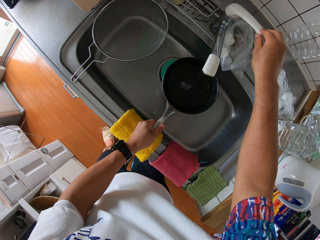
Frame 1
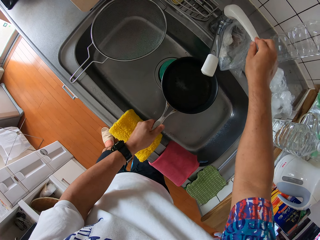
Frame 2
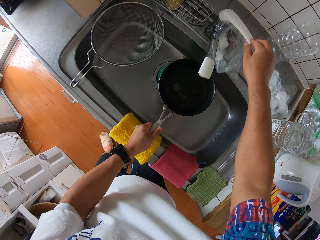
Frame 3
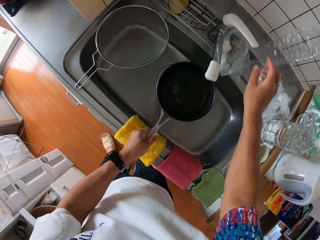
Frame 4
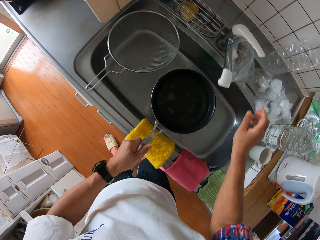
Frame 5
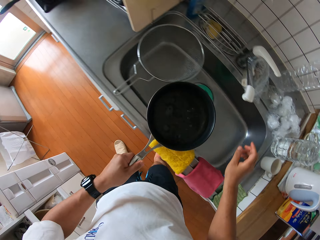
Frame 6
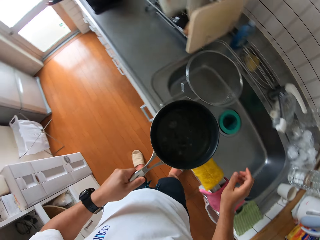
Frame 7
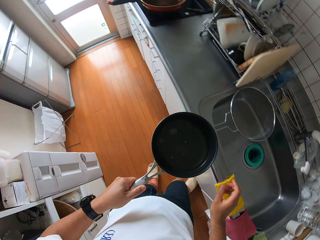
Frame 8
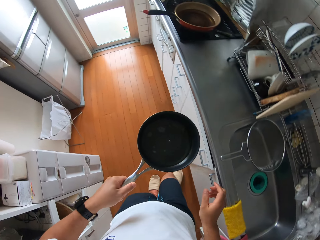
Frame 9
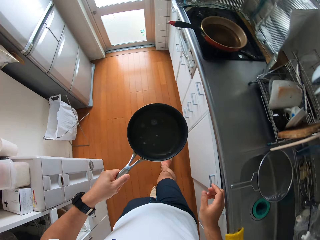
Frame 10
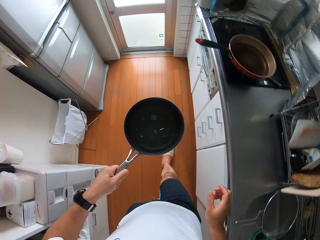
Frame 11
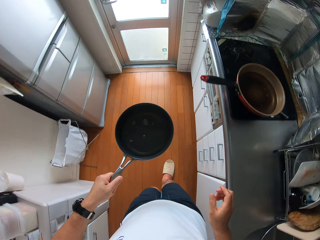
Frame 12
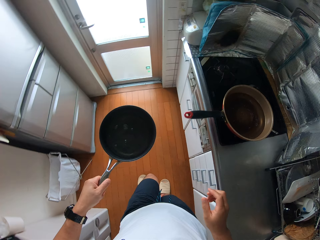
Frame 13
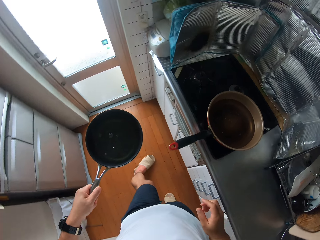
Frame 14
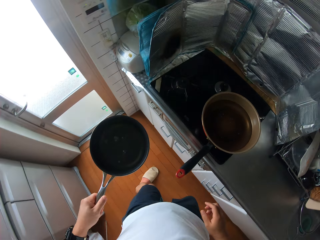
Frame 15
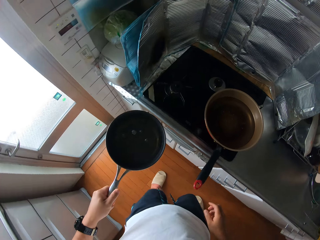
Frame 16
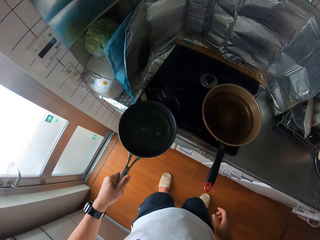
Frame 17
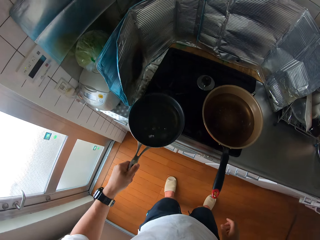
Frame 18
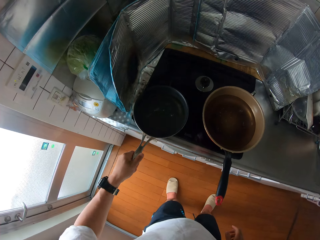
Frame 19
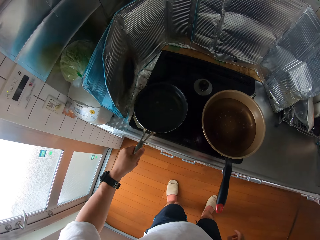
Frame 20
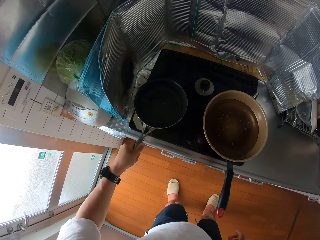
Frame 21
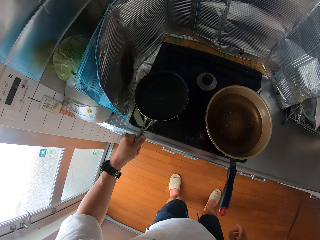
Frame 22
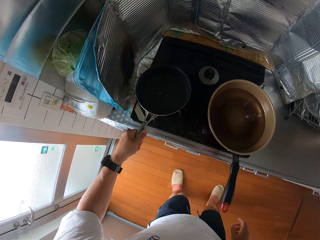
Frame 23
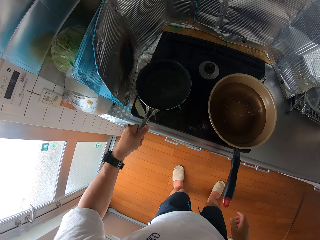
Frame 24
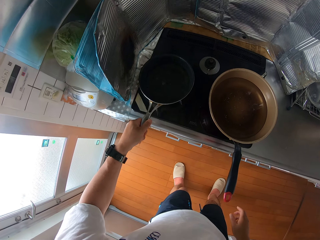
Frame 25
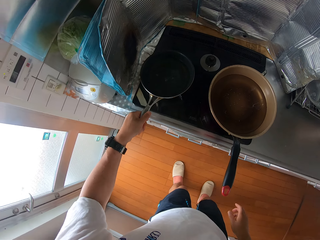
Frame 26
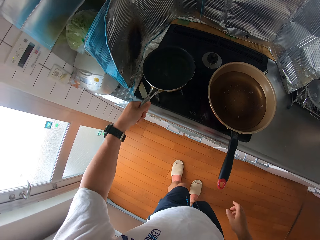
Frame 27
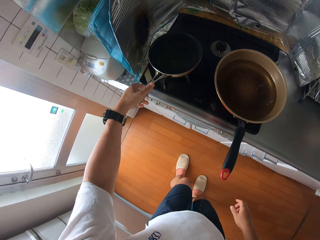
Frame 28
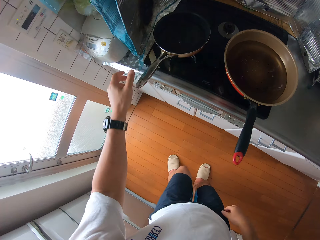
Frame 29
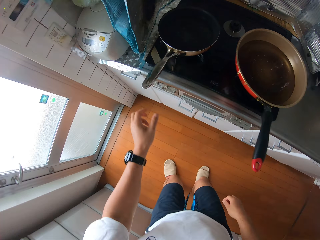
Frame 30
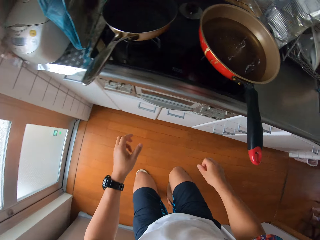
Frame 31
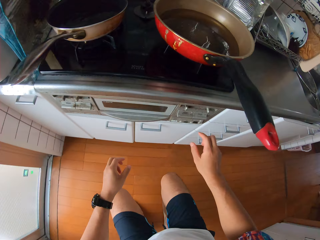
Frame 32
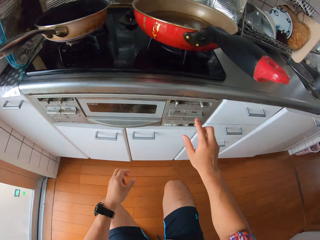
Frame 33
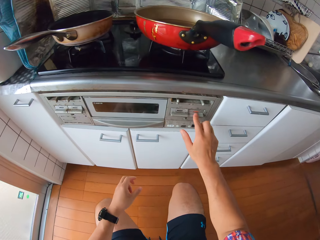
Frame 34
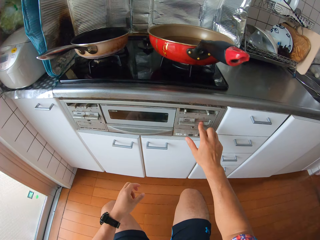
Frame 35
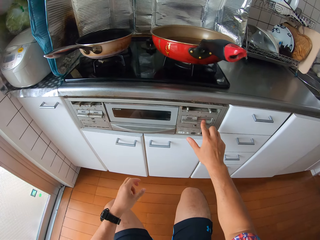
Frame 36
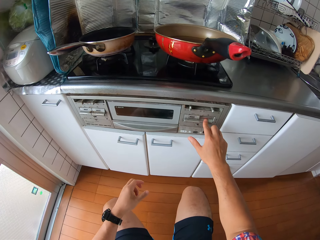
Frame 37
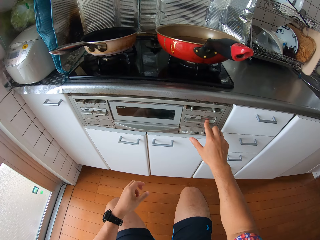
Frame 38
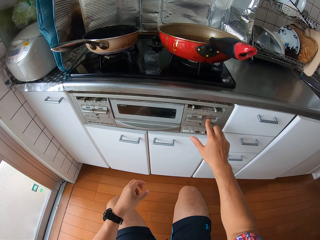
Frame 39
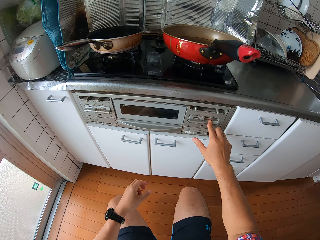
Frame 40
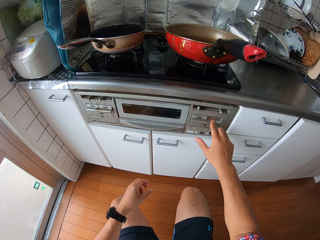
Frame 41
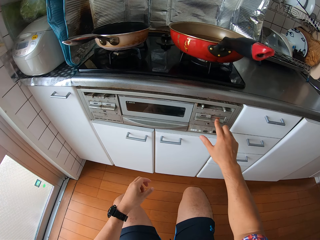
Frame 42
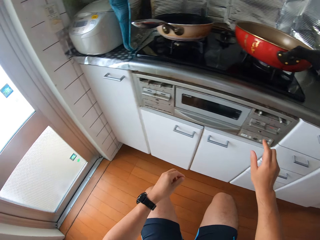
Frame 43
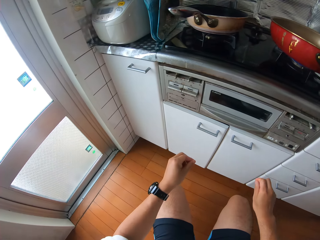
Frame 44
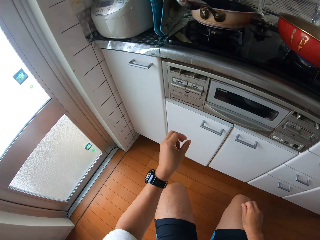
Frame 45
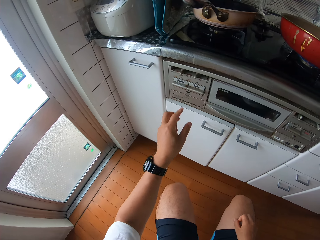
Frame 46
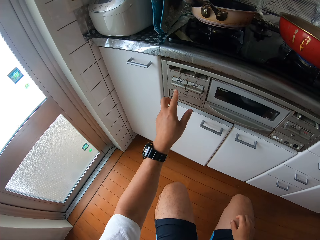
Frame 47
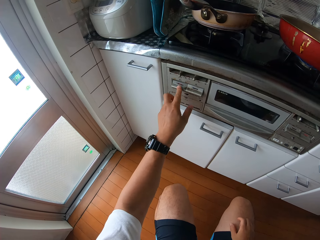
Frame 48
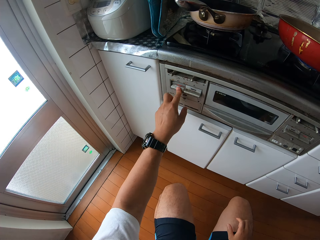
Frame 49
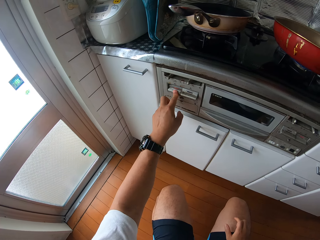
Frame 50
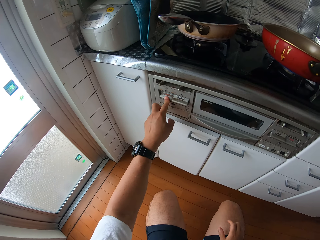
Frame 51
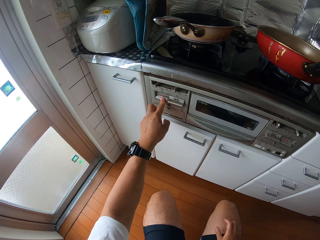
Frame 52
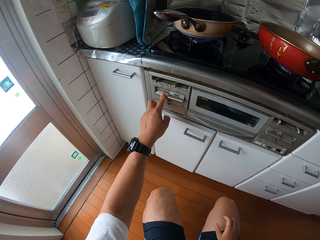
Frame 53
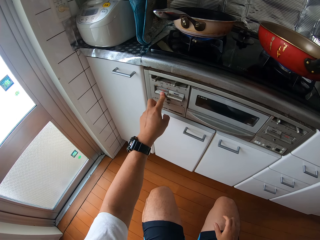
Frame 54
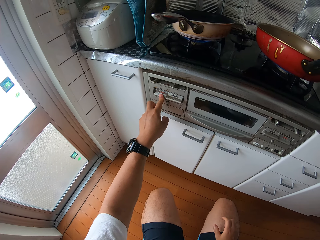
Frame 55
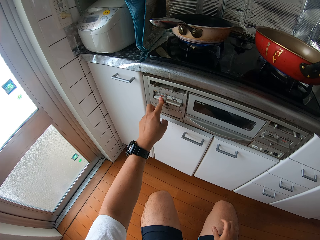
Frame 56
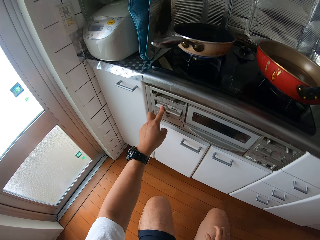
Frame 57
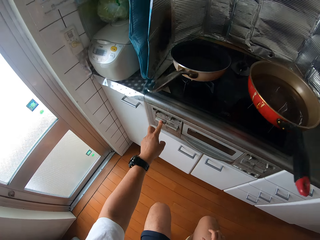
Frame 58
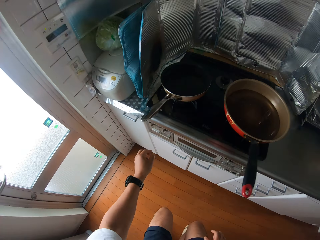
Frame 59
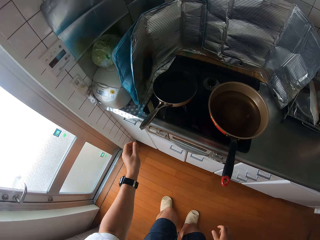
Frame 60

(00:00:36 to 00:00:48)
The camera wearer closes the kitchen tap with his right hand. He carries the frying pan. He places the frying pan containing water in his left hand on a cooker. He presses the power knob of the right side of the cooker with his right hand. He presses the power knob of the left side of the cooker with his left hand.

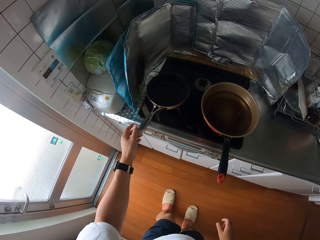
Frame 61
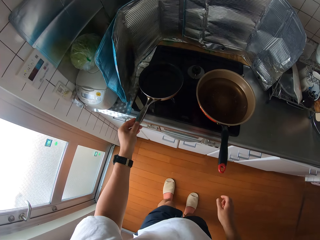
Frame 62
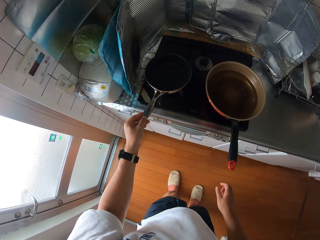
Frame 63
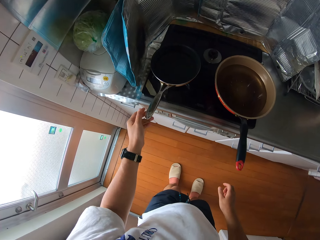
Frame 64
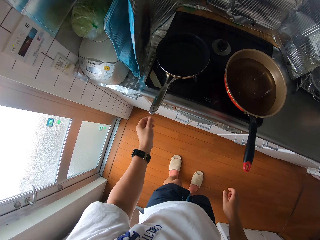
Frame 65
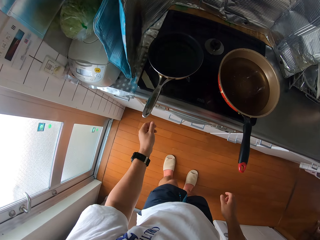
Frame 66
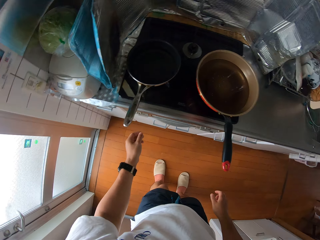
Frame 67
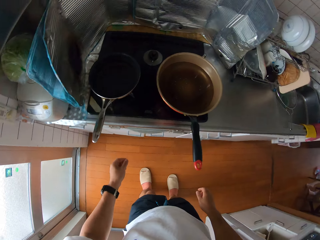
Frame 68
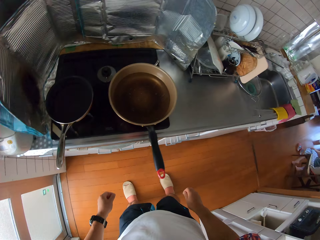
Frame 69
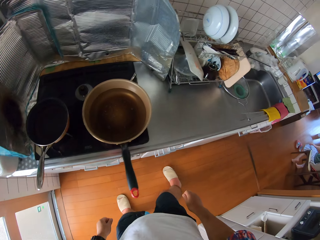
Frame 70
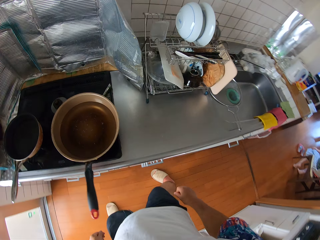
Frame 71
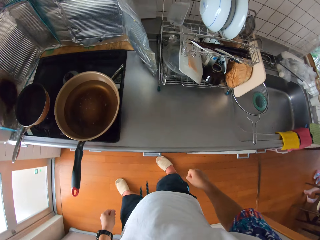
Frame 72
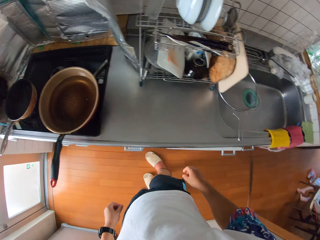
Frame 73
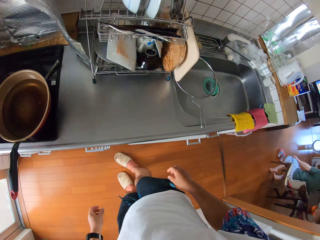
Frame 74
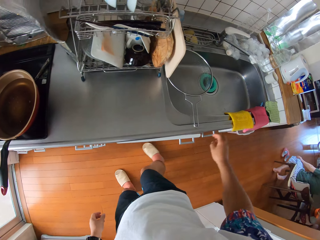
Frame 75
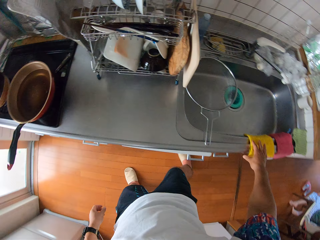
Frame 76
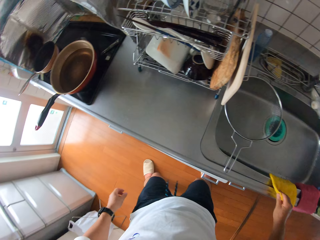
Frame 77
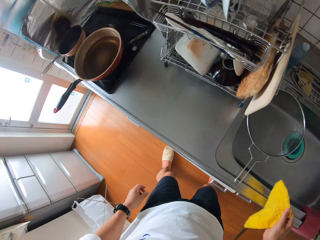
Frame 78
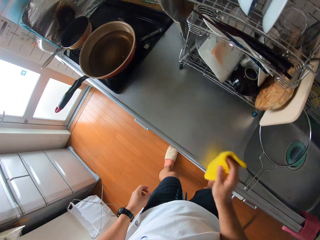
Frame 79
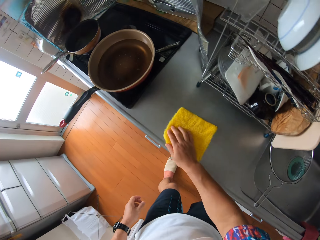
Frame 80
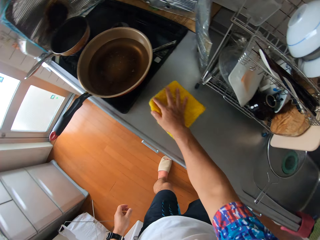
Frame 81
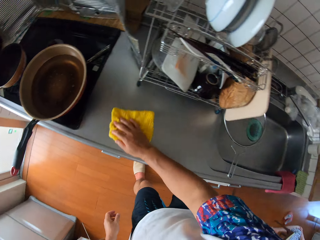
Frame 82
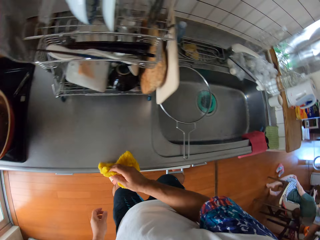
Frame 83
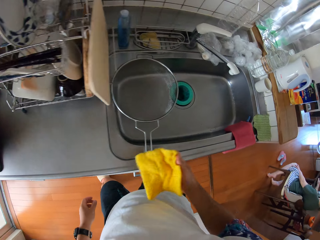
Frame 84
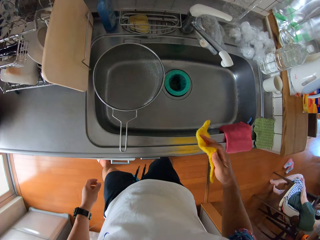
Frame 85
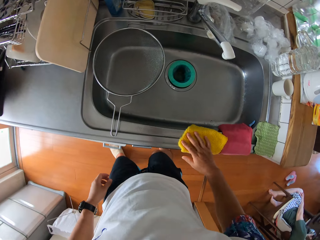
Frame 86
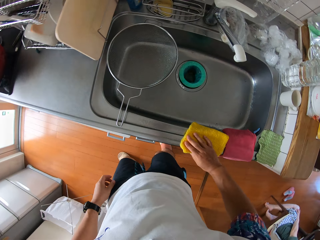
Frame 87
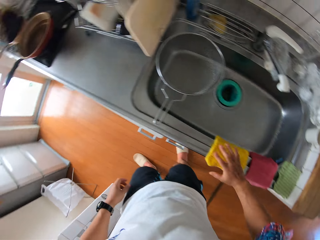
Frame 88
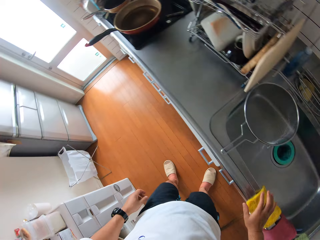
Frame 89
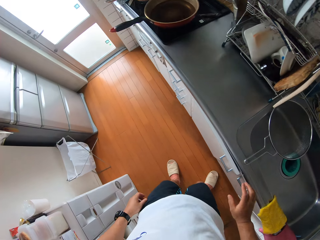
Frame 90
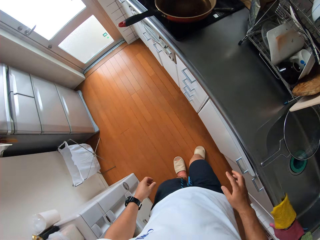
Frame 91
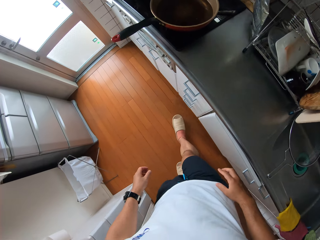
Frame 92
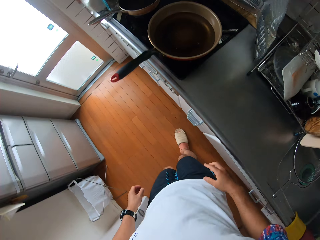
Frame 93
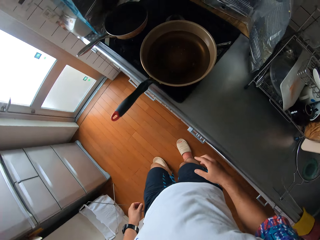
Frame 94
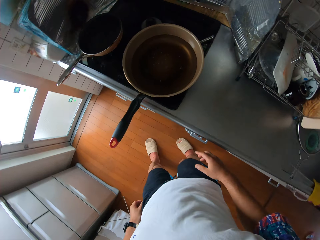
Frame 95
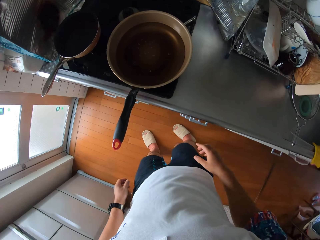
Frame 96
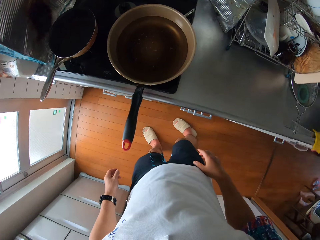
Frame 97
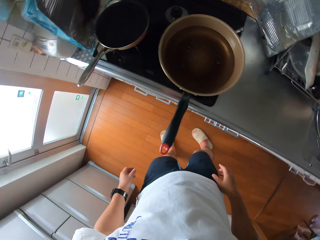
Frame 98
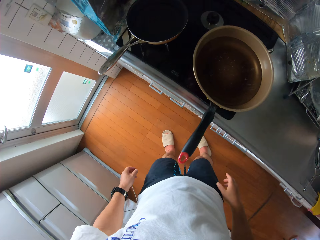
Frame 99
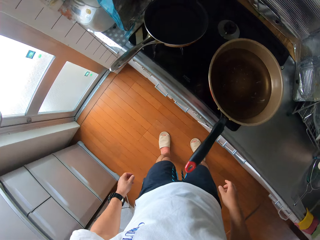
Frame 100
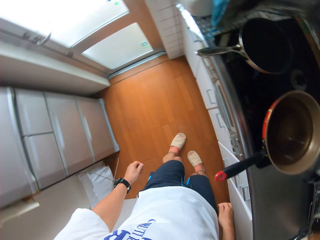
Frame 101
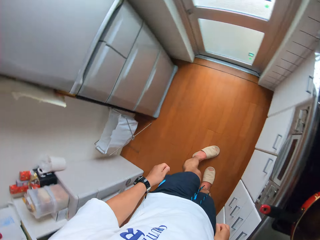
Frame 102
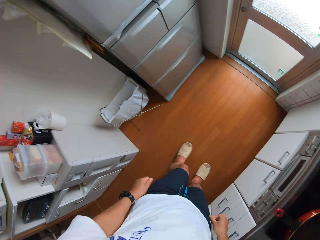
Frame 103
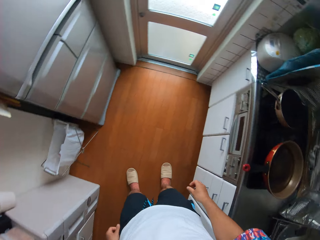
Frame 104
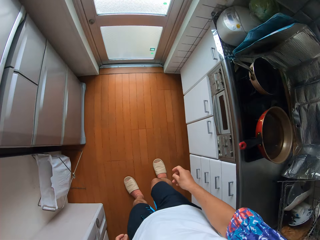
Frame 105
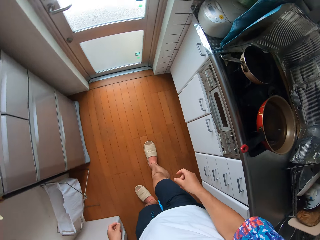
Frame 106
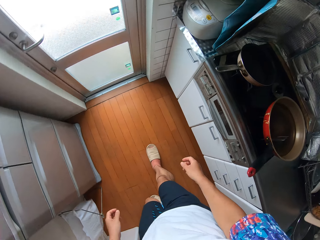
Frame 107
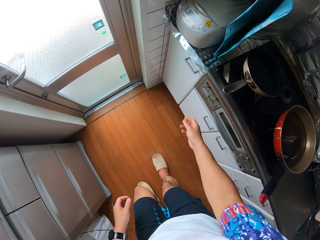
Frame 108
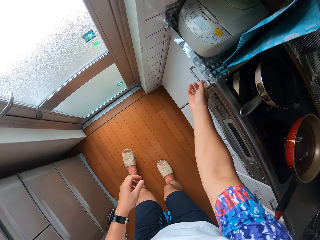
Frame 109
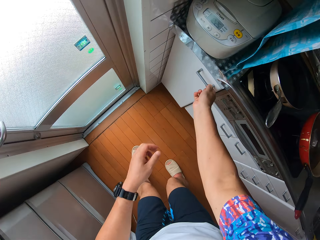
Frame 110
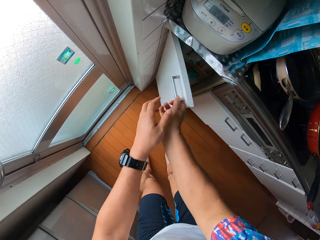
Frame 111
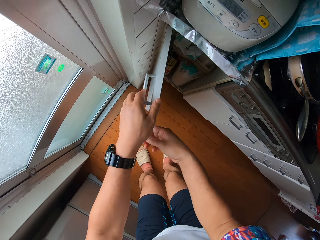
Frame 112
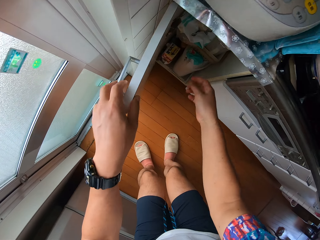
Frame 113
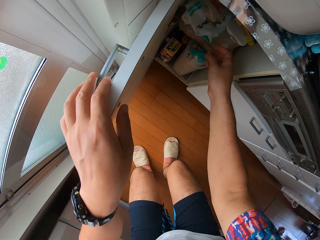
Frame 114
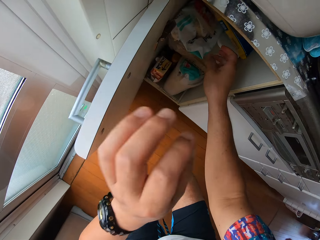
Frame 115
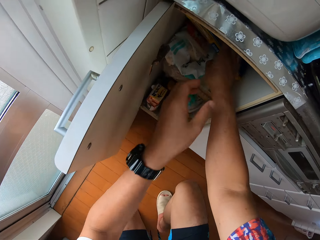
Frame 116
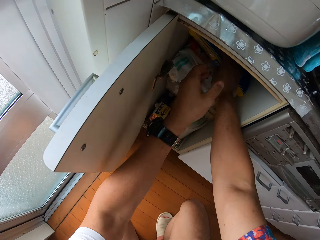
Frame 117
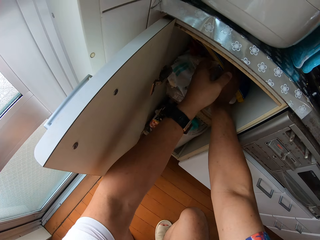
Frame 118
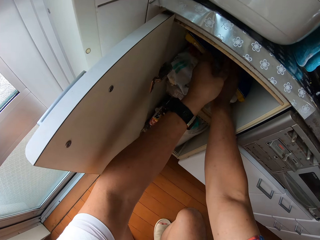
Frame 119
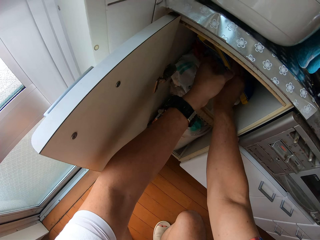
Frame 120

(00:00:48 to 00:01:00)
The camera wearer holds the handle of the smaller frying pan with his left hand. He moves around the kitchen. He picks up a piece of cloth from the sink with his right hand. He wipes the sink with the piece of cloth. He picks up the piece of cloth from the sink with his right hand. He drops the cloth on the side of the sink. He moves around the kitchen. He opens the door of a cabinet with his right hand.
